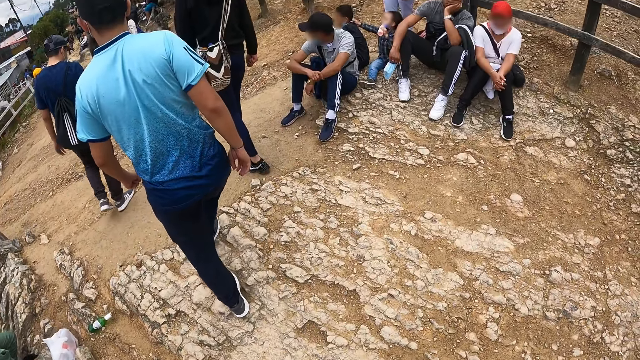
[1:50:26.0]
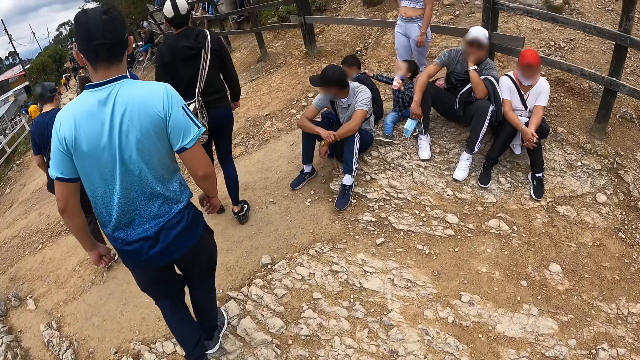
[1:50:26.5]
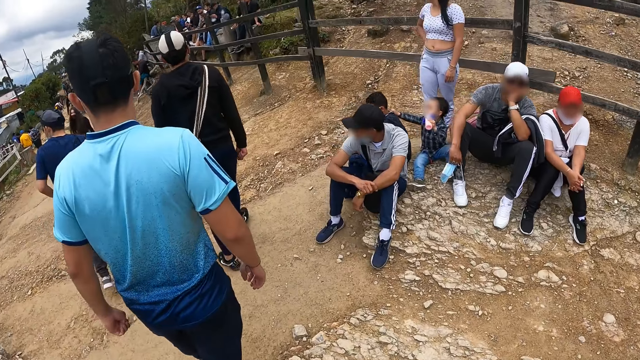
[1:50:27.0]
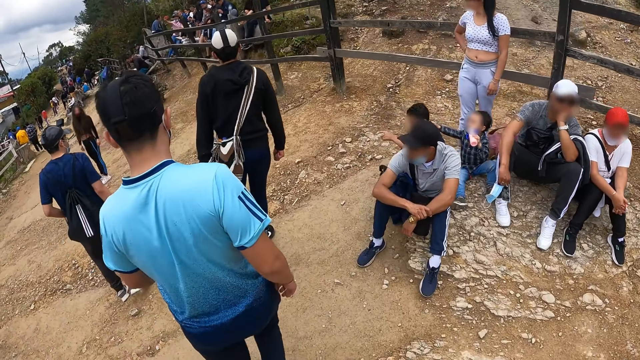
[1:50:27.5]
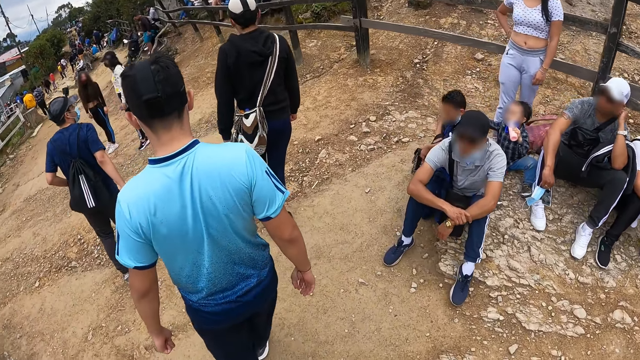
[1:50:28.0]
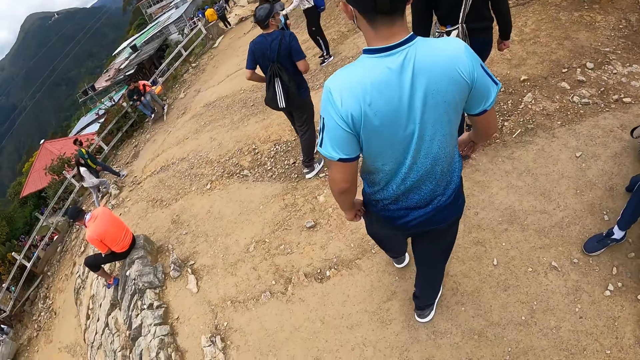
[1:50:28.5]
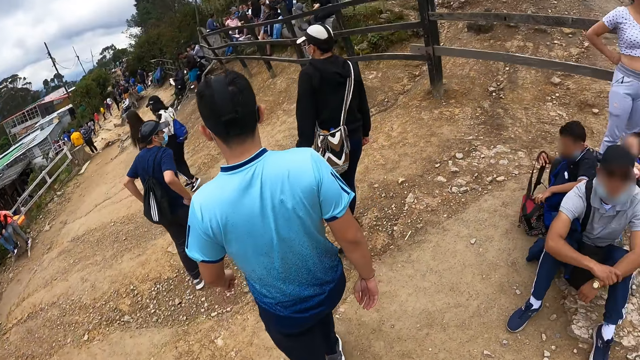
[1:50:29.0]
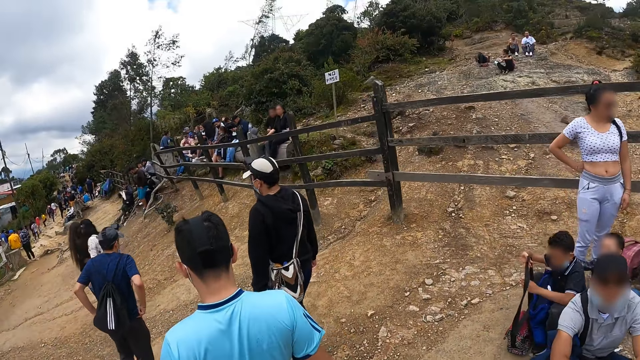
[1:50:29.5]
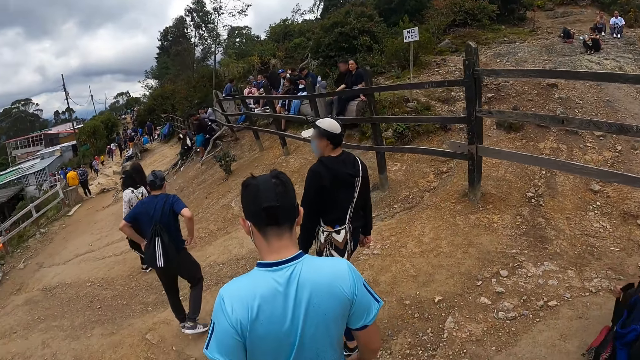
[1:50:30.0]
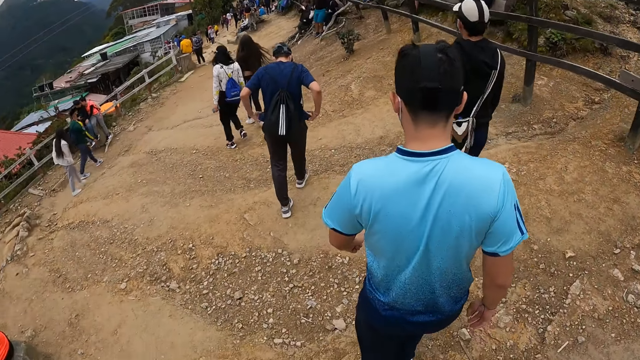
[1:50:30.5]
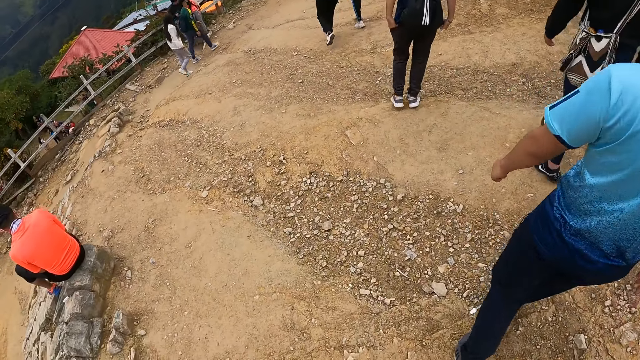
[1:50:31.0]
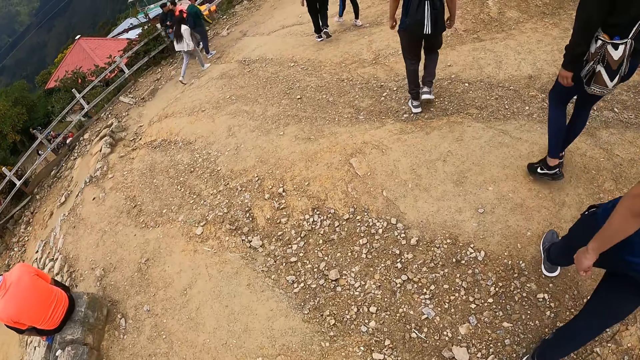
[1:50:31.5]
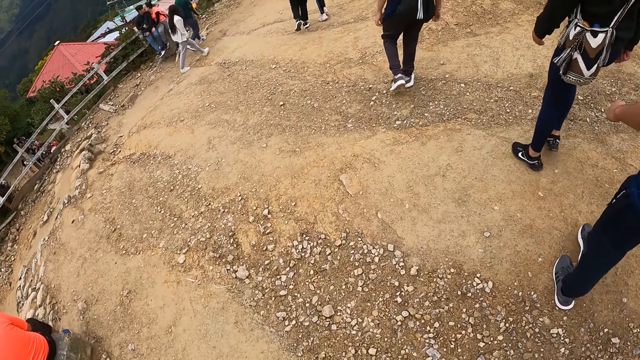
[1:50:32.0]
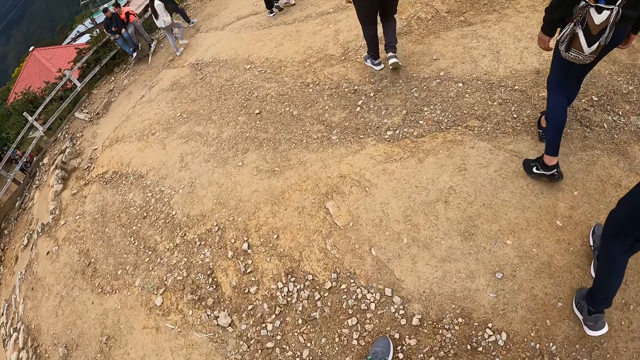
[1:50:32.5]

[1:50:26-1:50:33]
A man walks down the hill. Another man walks down the hill. The camera wearer walks down the hill.

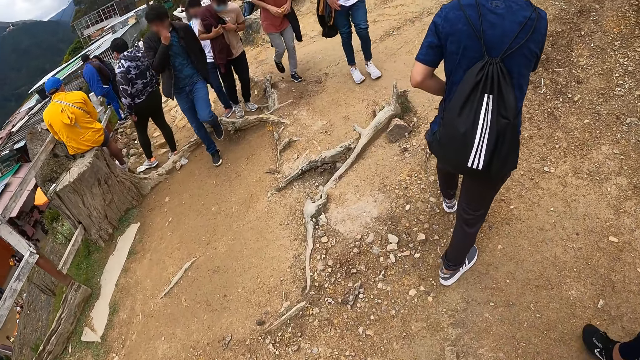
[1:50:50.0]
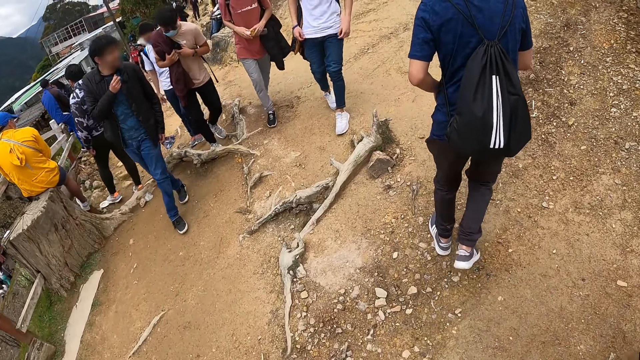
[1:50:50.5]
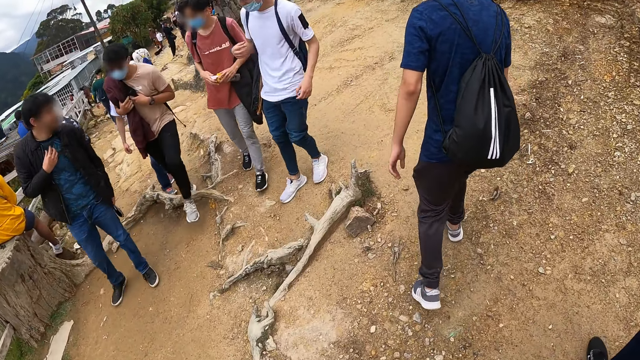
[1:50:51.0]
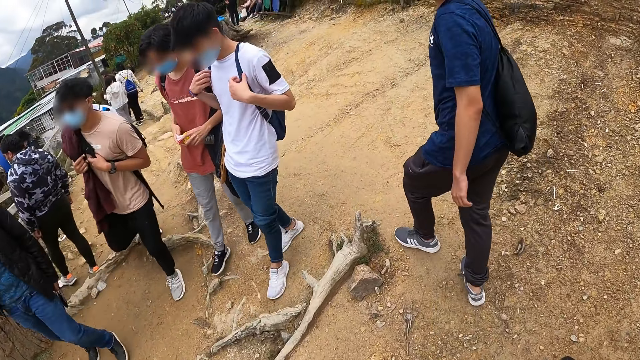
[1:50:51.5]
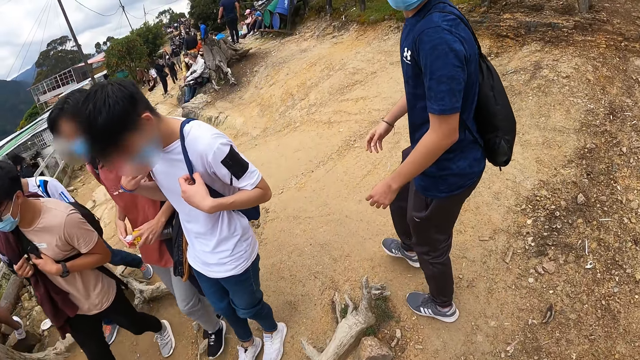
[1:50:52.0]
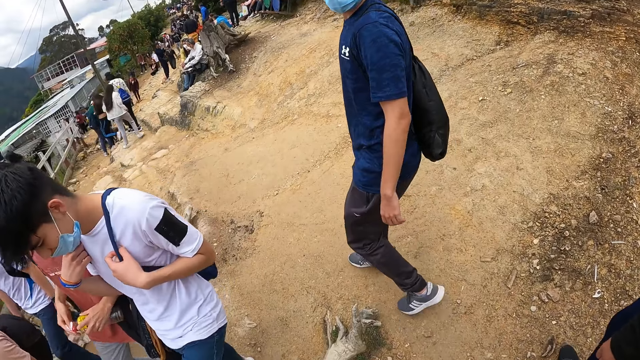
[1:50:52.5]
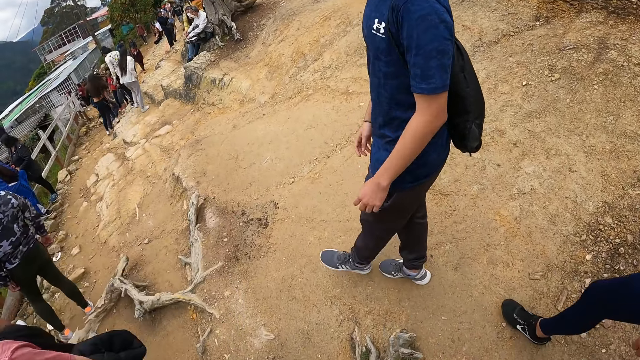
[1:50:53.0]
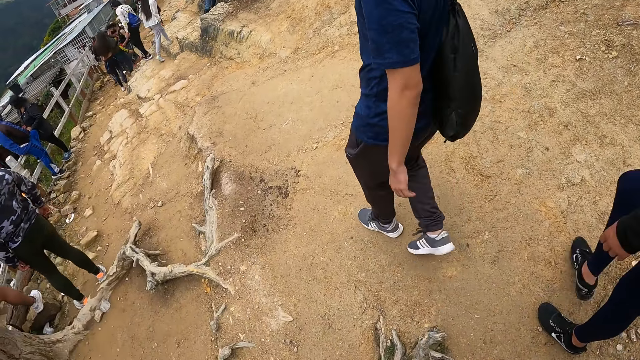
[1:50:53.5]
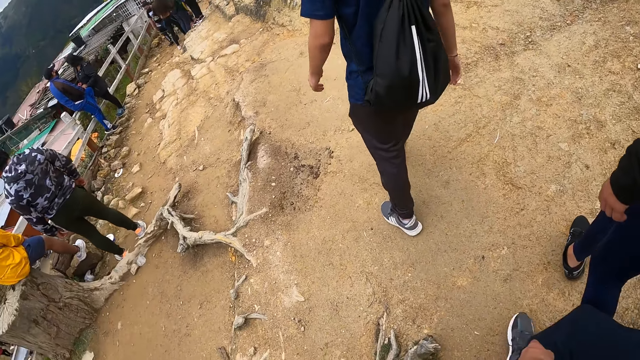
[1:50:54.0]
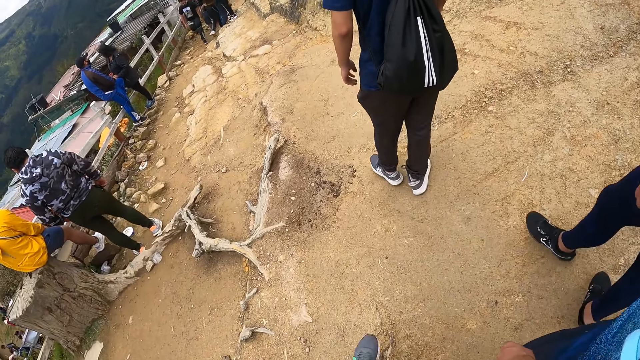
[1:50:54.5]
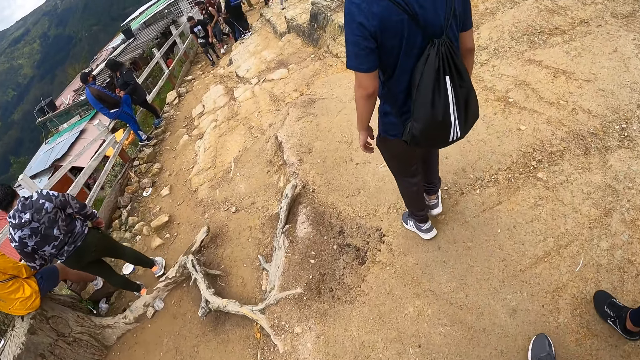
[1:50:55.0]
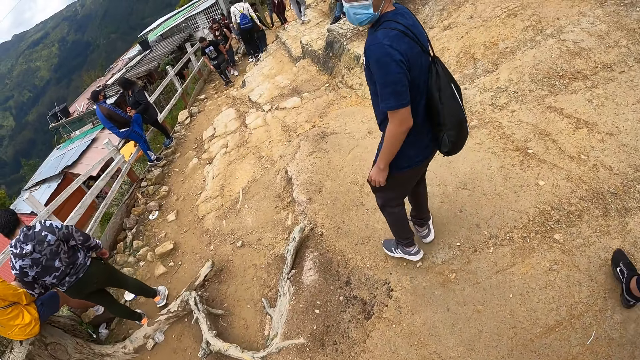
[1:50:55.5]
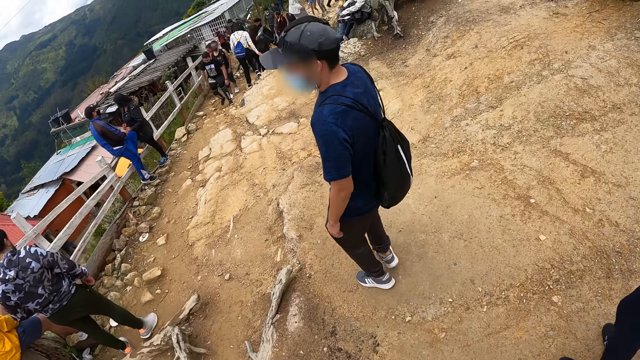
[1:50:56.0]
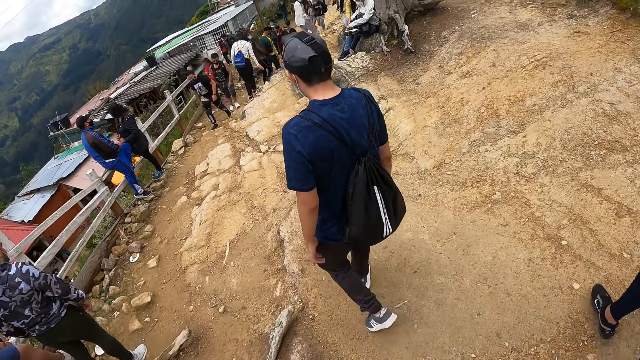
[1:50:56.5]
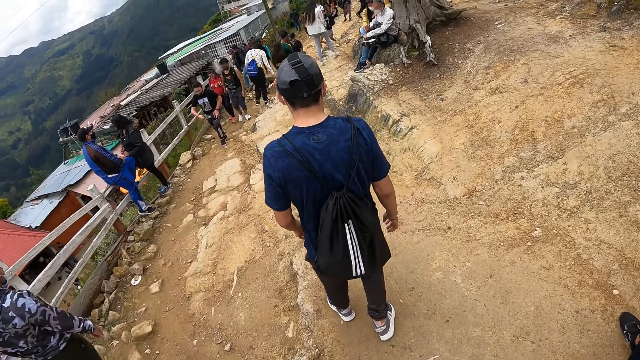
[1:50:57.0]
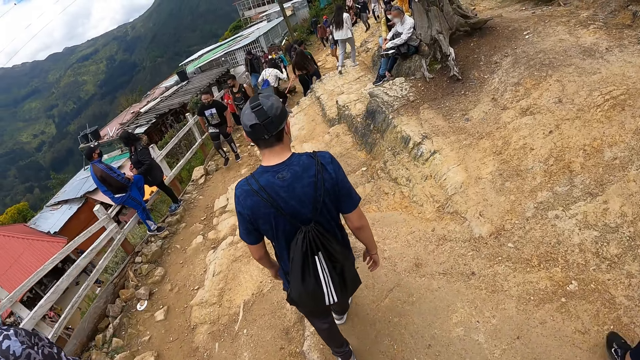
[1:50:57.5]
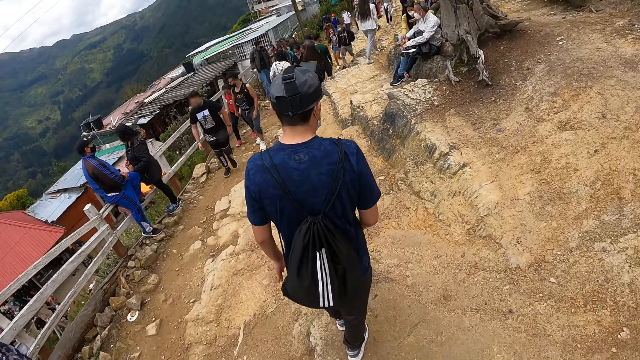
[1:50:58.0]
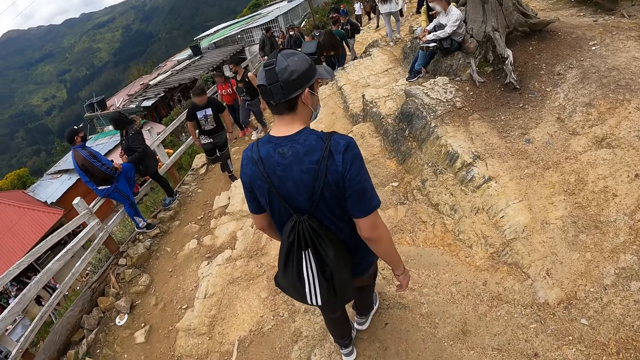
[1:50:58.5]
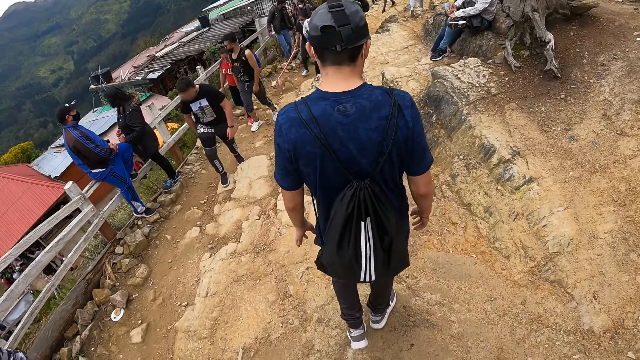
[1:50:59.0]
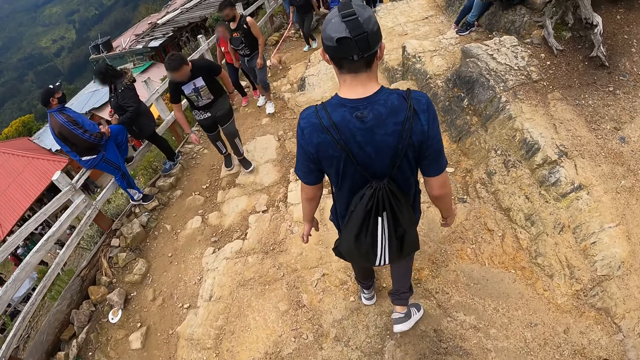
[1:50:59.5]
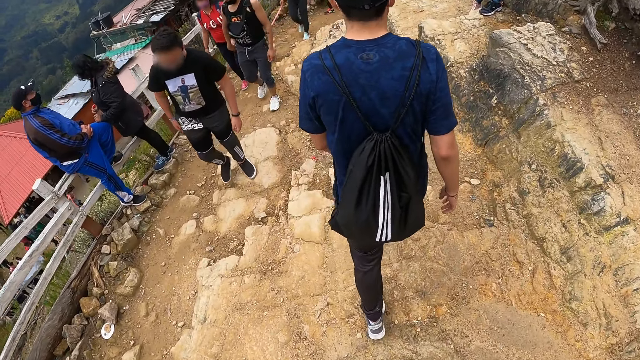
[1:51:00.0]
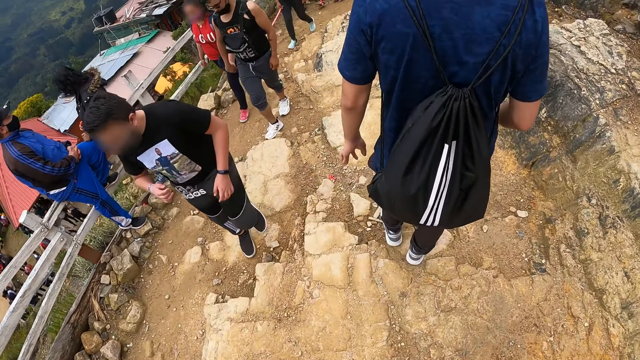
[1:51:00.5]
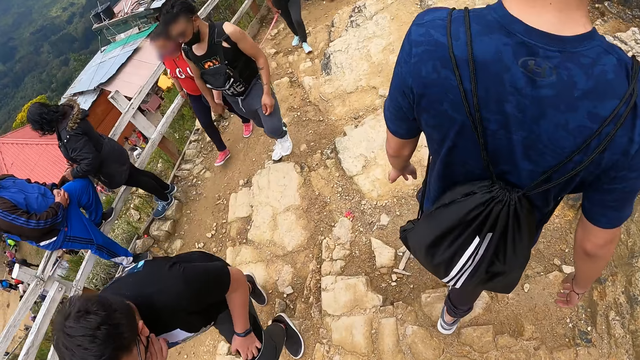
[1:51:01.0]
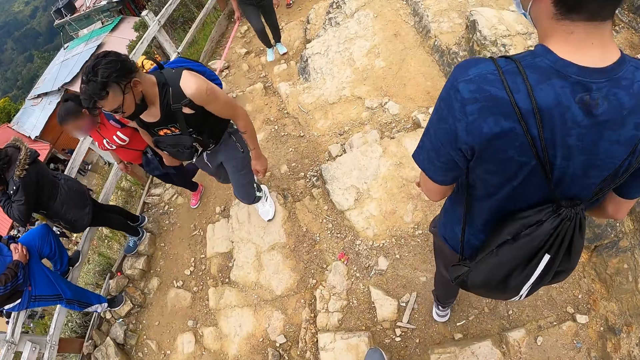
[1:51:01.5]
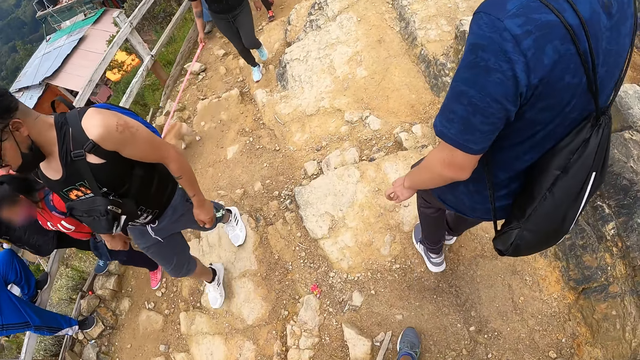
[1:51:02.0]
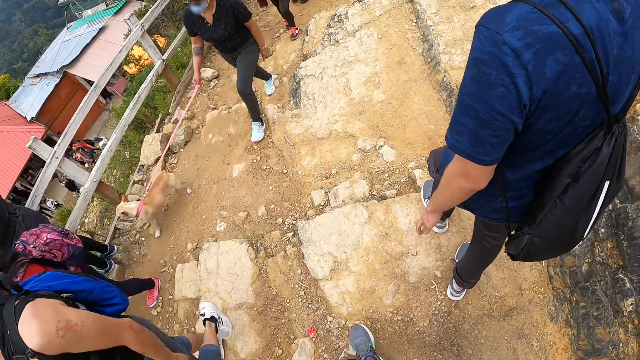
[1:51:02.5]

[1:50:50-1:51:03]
A group of people walk past the camera wearer. A group of people walk past the camera wearer again. A man steps on a rock on the hill.
